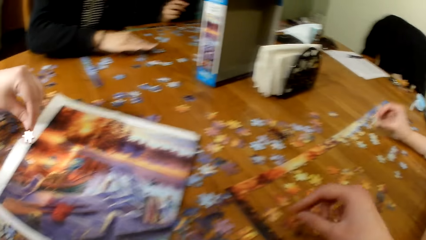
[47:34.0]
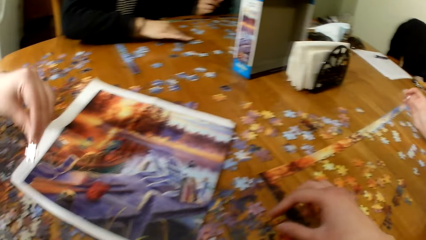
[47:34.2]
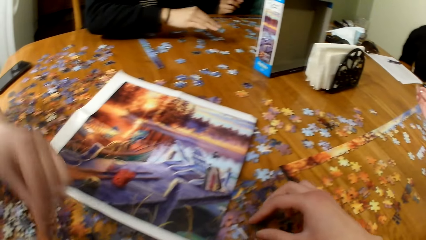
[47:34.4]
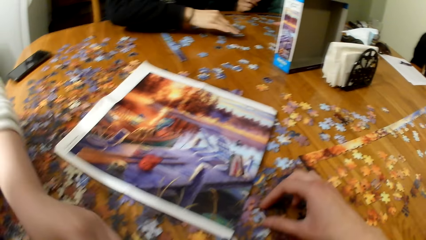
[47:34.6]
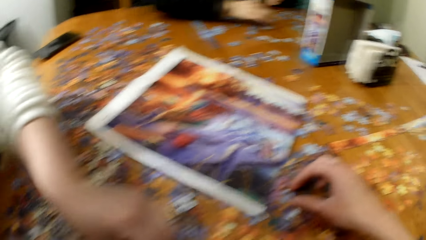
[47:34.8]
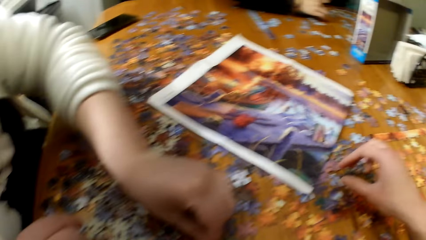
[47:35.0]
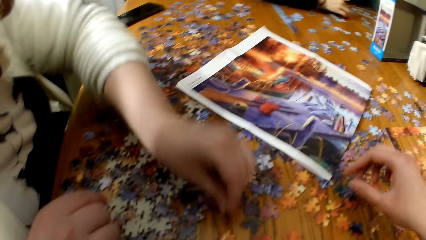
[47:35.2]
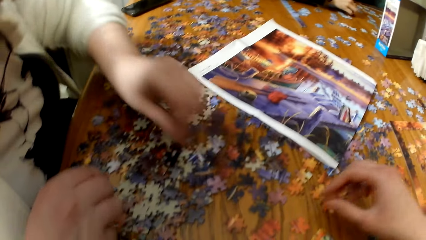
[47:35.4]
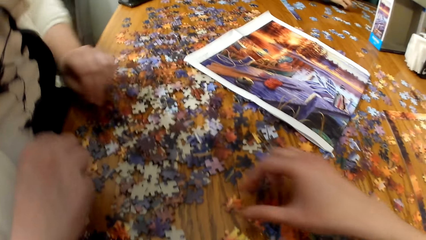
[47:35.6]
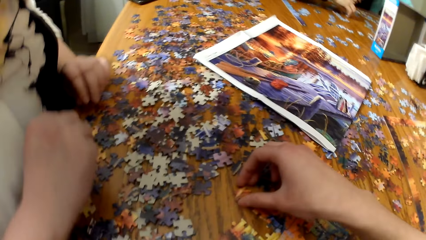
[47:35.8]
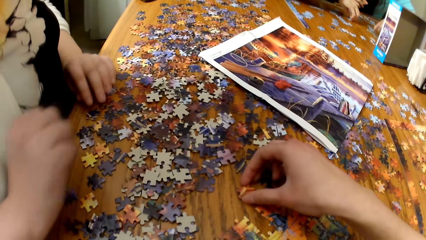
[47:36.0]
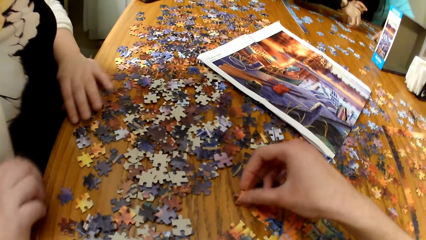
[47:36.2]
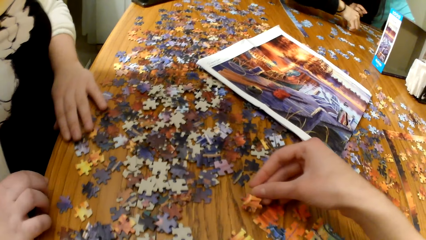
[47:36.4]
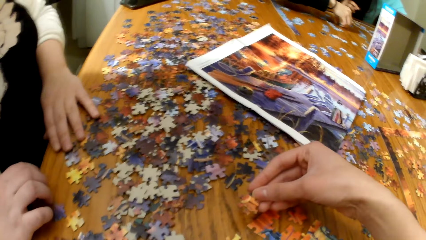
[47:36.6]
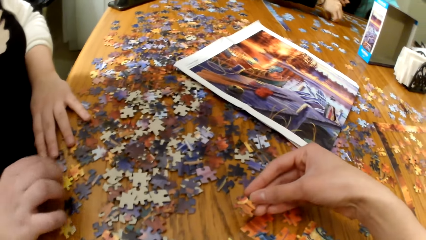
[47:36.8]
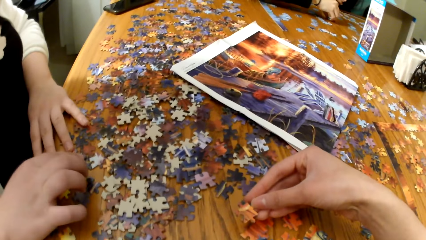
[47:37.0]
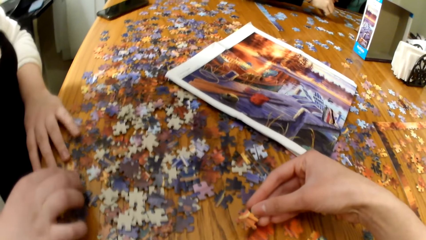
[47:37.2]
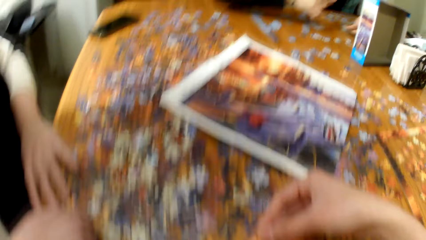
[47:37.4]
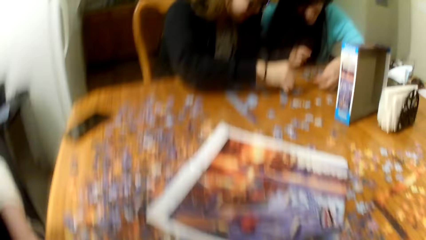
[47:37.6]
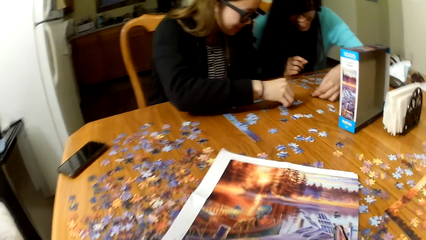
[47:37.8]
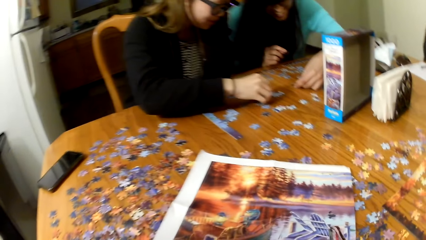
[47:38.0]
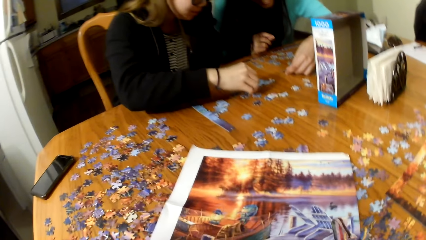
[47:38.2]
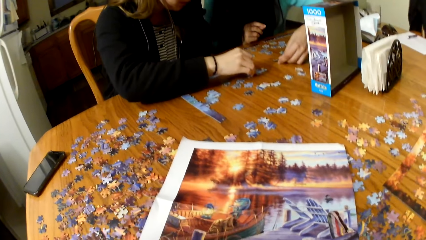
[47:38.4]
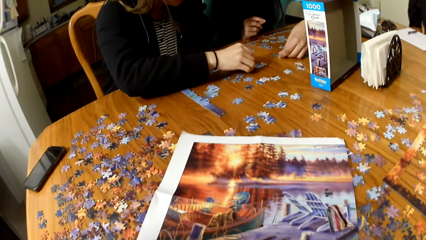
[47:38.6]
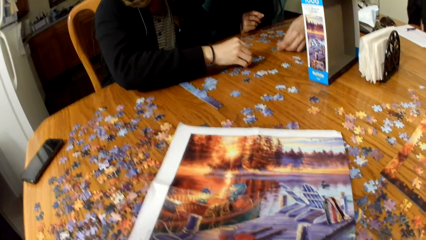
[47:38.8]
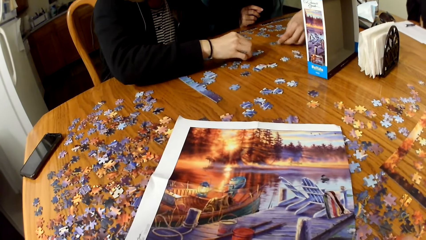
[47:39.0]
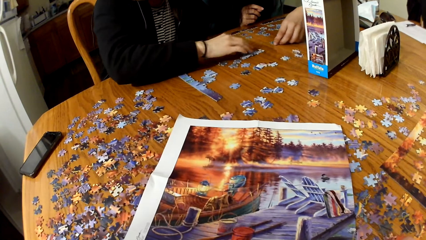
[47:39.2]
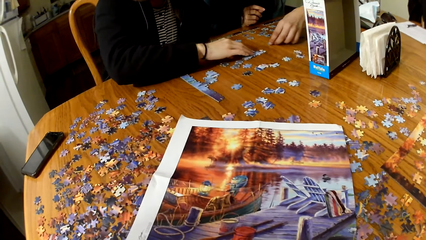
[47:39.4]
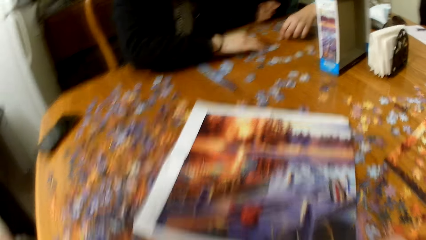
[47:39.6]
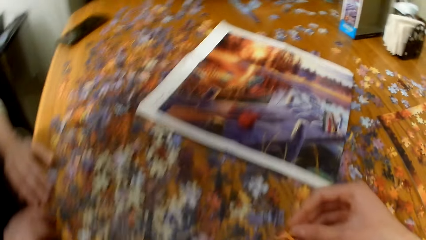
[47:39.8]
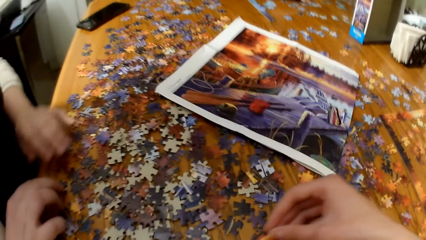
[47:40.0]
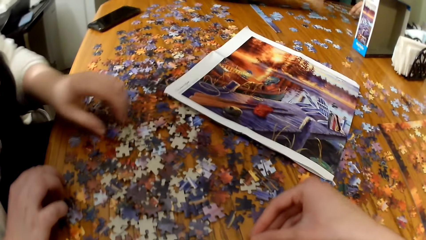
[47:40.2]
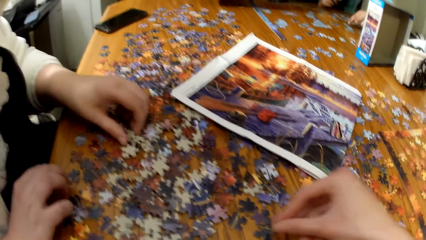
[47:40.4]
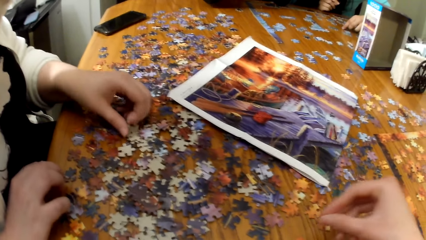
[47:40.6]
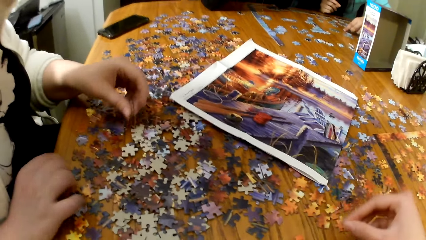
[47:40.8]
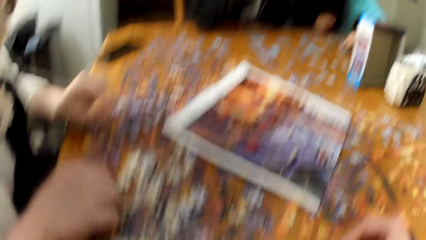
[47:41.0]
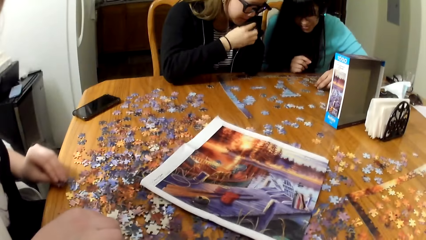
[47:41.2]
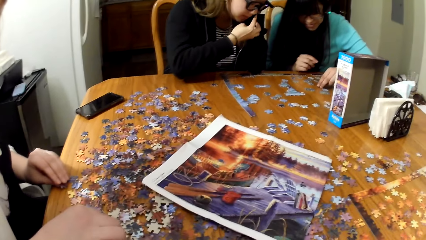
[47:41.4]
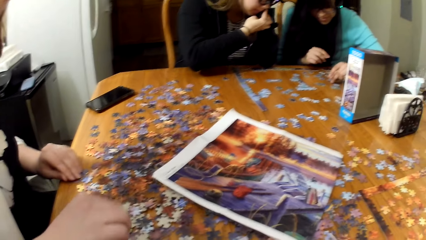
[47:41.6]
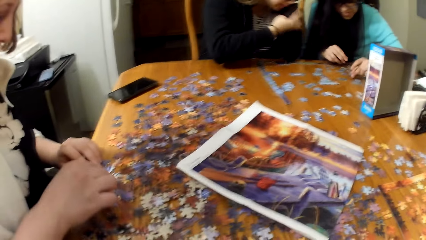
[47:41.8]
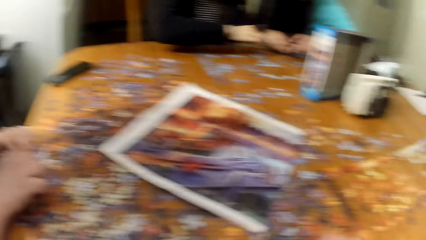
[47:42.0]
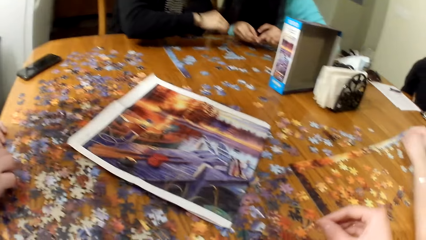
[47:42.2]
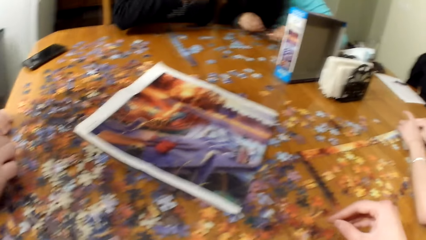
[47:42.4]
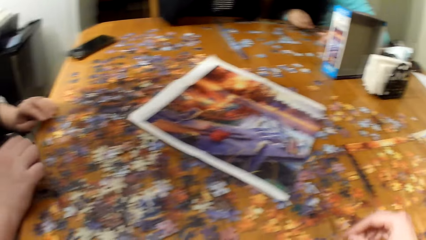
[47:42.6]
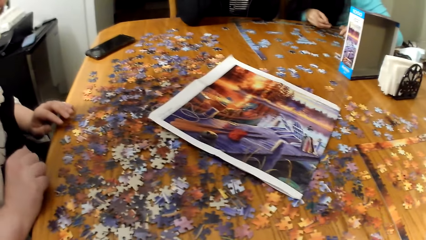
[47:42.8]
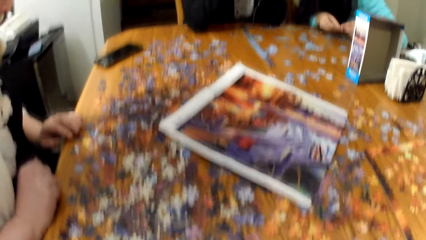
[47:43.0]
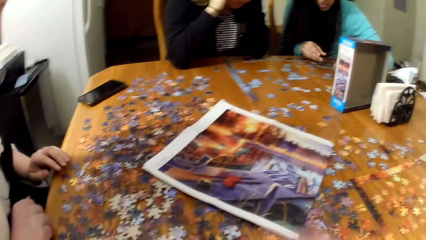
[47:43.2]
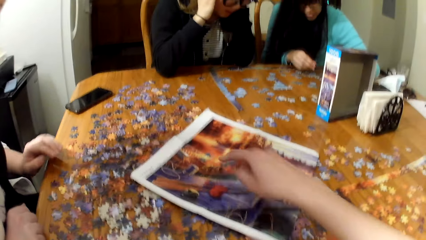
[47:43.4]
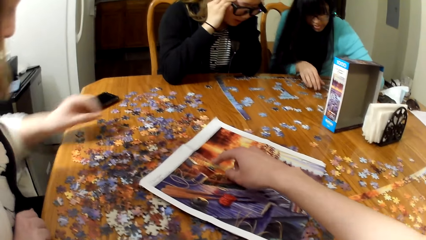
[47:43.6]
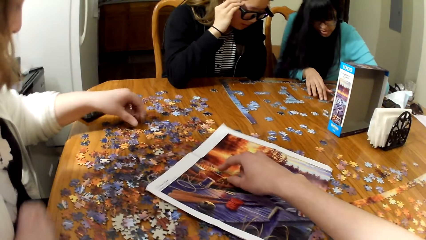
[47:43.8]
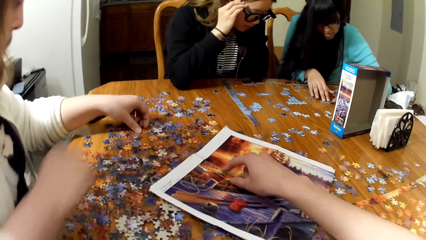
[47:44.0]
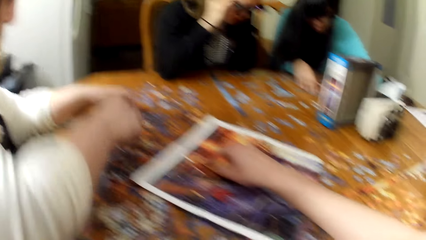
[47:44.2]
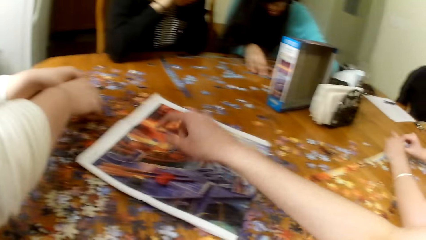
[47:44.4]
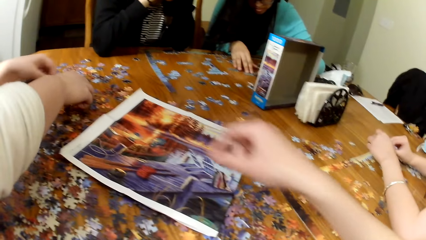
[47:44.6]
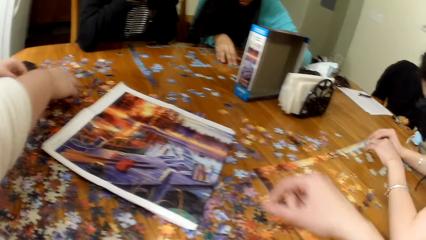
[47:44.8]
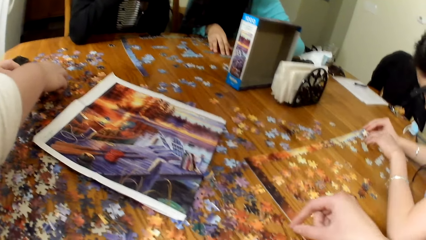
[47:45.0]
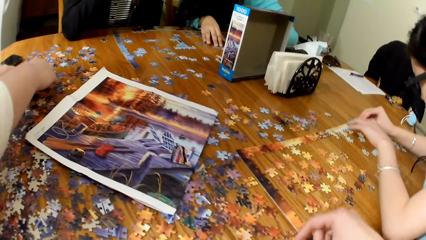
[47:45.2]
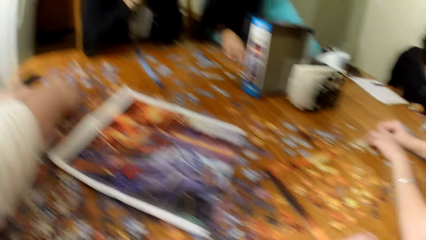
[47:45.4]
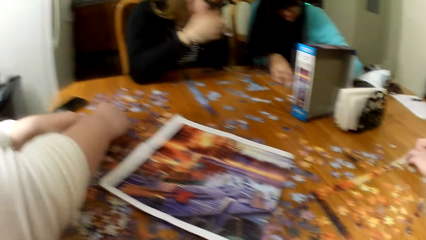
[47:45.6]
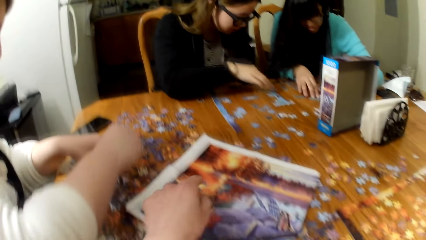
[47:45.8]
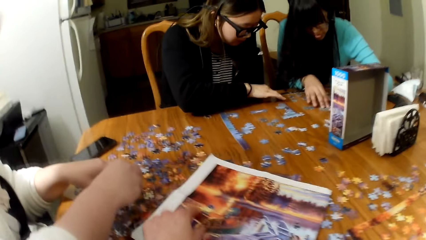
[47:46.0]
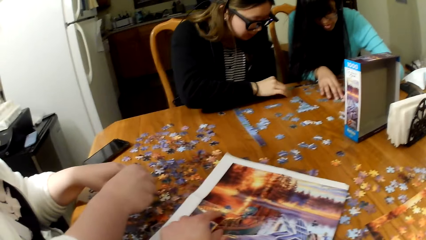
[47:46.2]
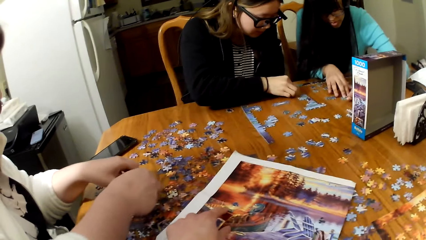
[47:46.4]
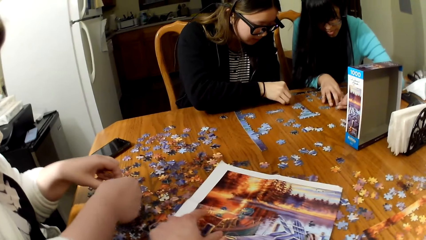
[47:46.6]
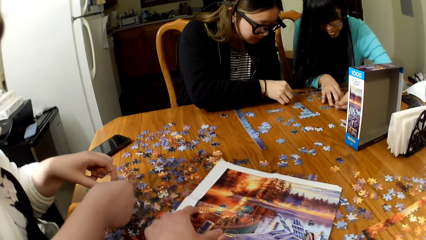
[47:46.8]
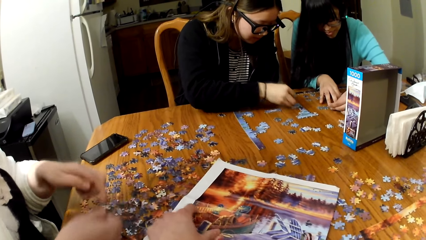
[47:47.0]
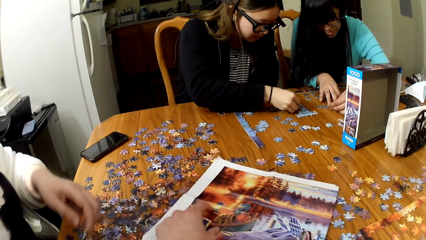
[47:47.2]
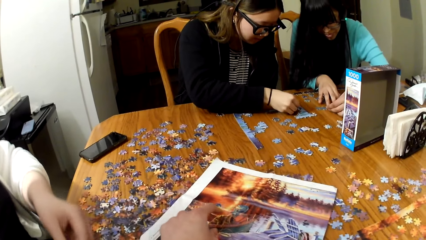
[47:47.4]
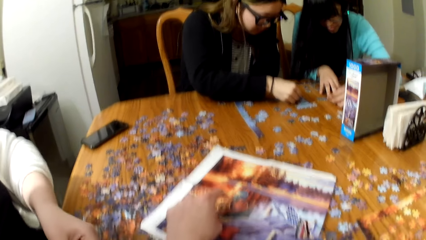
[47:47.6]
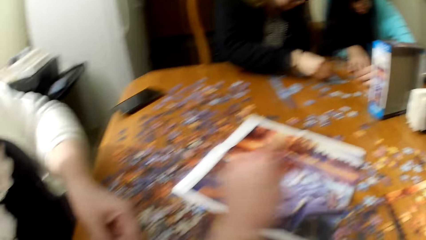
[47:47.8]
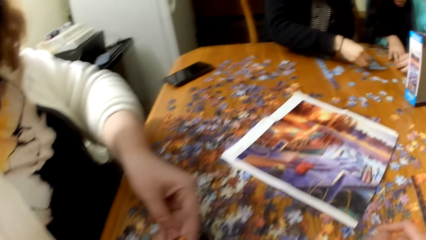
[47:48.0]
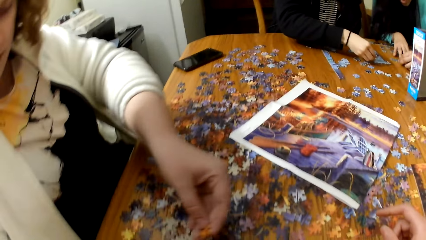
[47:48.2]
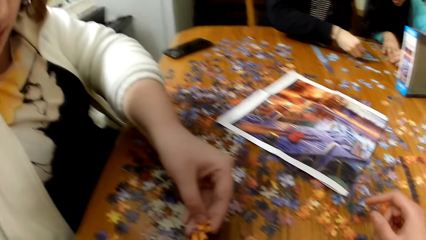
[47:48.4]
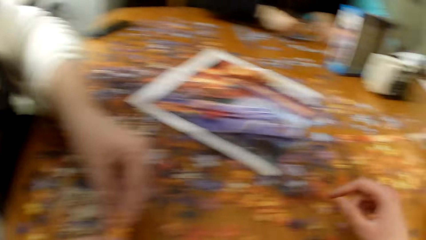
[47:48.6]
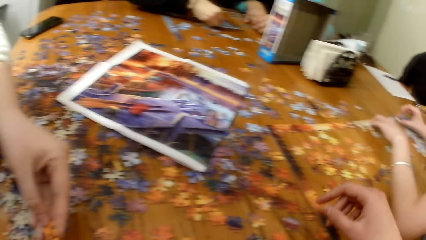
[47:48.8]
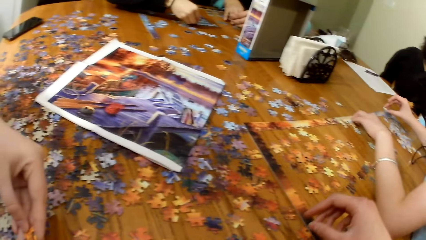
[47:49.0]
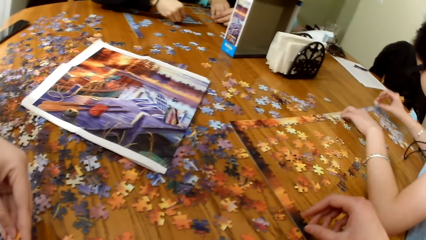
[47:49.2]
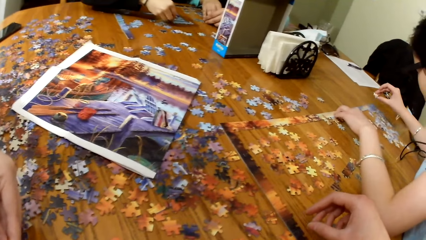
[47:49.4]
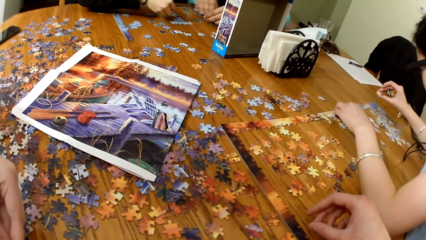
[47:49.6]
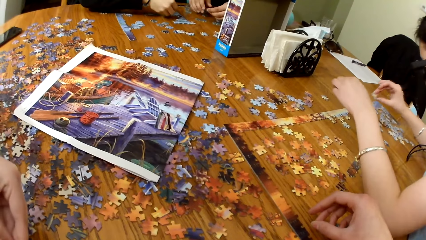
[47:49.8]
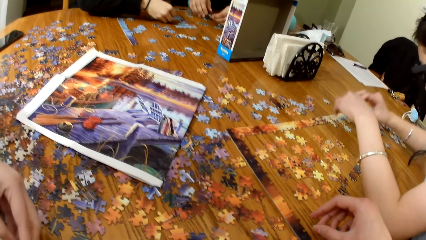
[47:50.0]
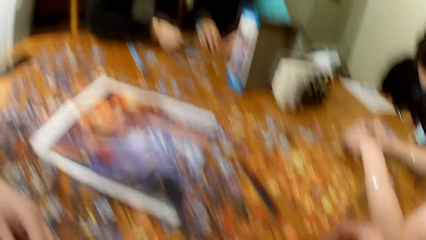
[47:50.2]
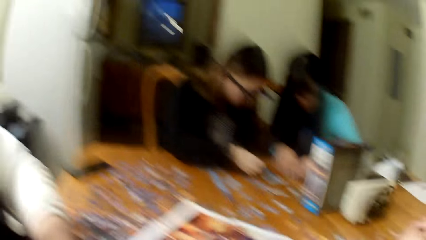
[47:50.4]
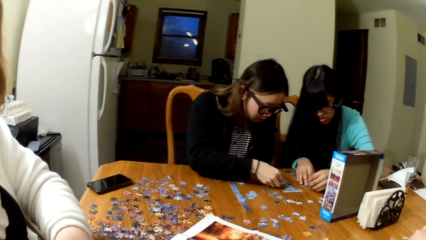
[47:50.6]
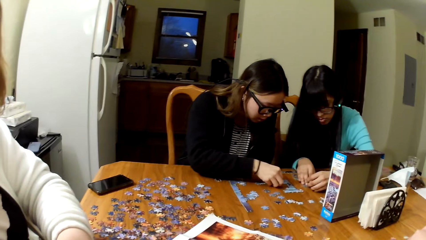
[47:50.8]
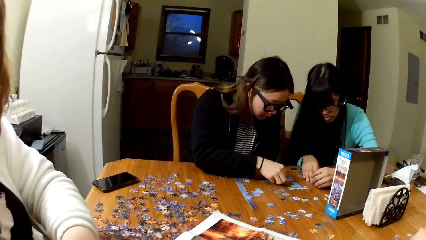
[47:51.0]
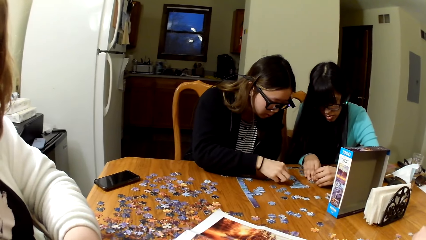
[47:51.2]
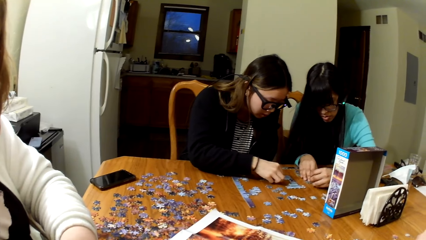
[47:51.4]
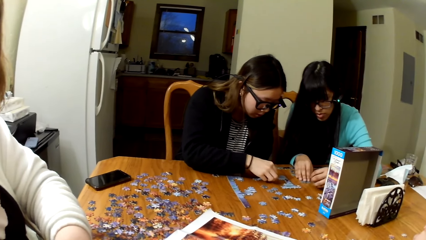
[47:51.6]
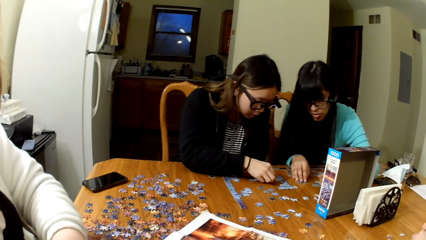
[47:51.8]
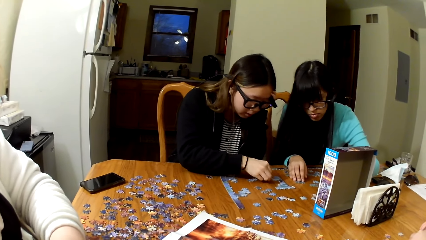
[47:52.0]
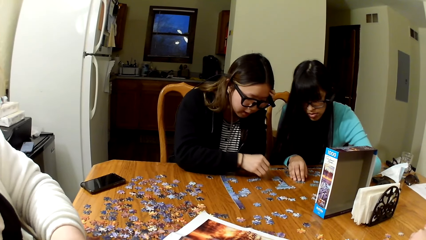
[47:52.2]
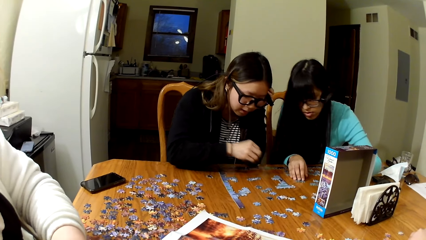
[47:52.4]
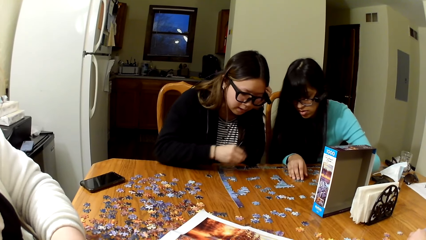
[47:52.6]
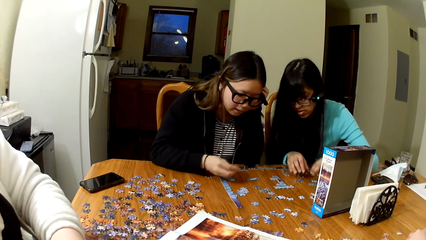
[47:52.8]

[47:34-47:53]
A lady plays the jigsaw puzzle. The camera wearer plays the jigsaw puzzle. The lady plays the jigsaw puzzle. Two other ladies play the jigsaw puzzle.
